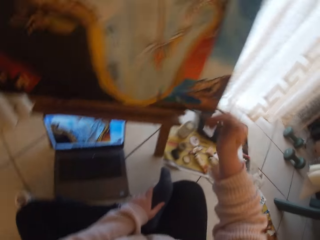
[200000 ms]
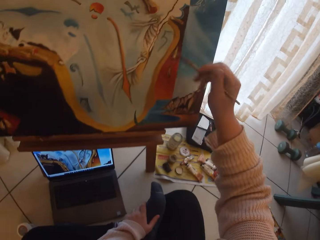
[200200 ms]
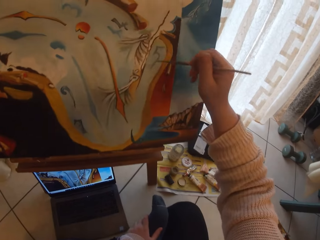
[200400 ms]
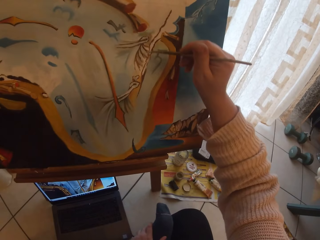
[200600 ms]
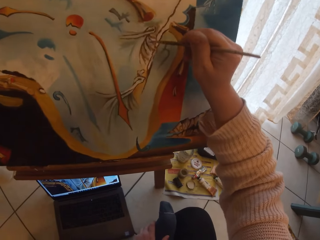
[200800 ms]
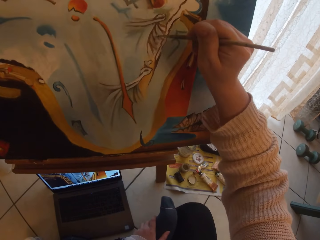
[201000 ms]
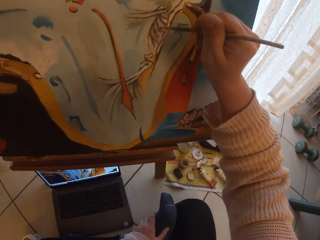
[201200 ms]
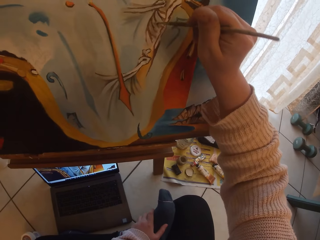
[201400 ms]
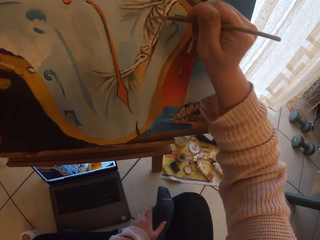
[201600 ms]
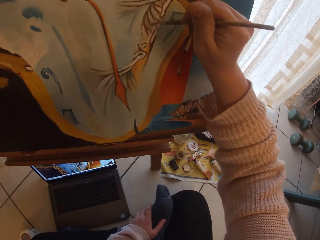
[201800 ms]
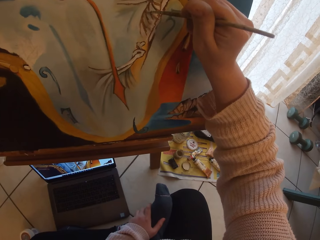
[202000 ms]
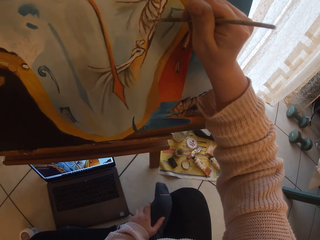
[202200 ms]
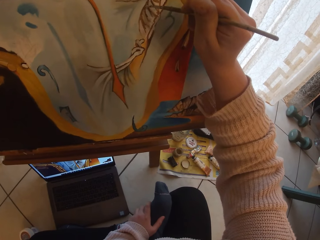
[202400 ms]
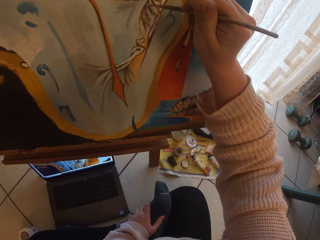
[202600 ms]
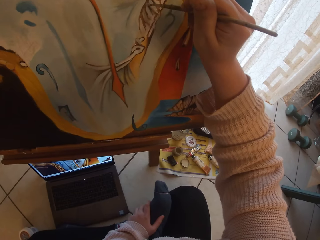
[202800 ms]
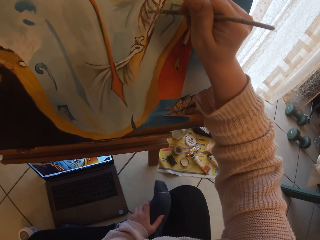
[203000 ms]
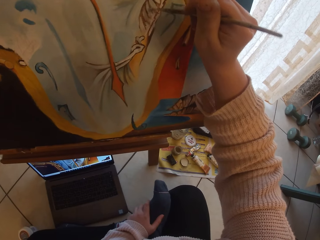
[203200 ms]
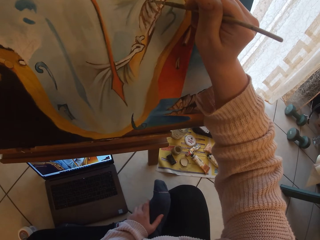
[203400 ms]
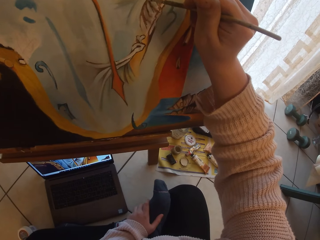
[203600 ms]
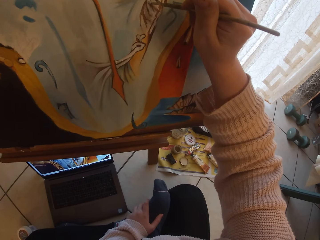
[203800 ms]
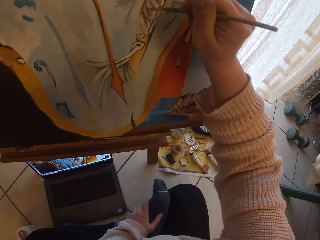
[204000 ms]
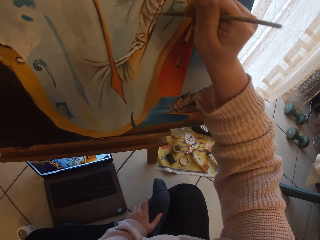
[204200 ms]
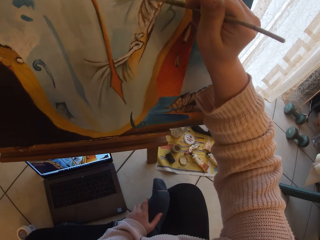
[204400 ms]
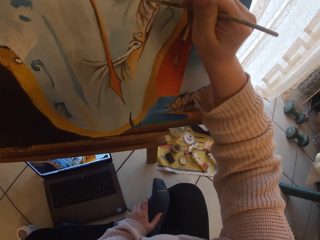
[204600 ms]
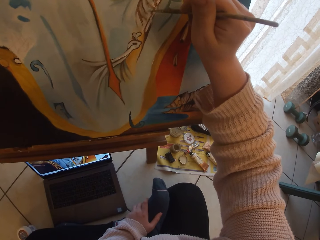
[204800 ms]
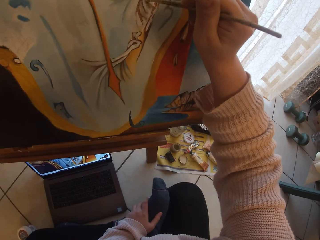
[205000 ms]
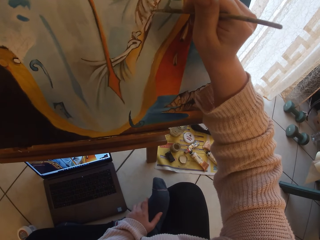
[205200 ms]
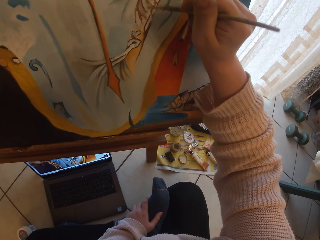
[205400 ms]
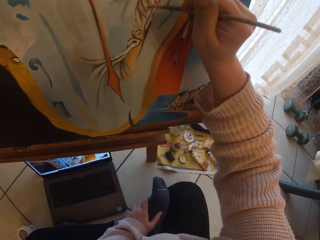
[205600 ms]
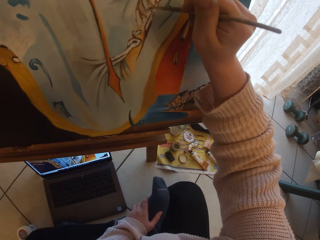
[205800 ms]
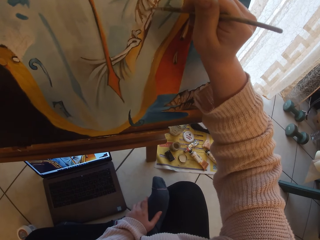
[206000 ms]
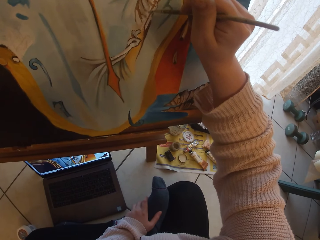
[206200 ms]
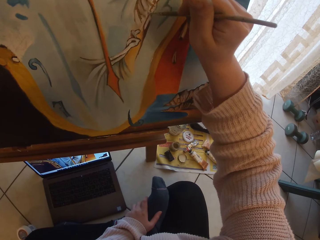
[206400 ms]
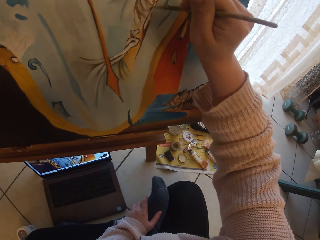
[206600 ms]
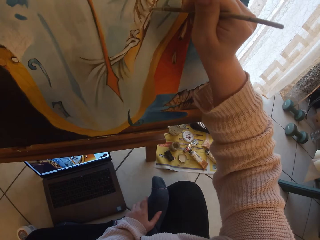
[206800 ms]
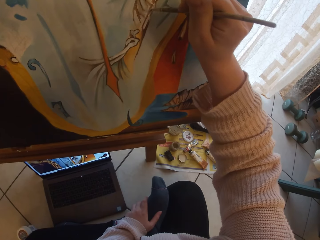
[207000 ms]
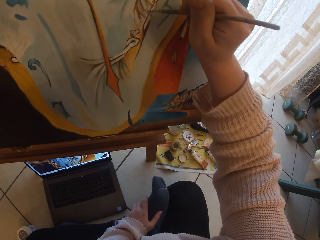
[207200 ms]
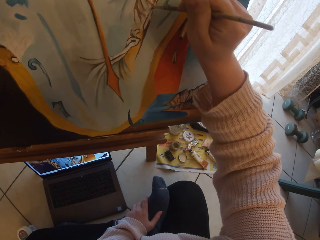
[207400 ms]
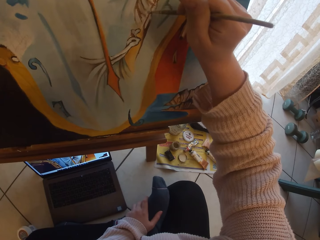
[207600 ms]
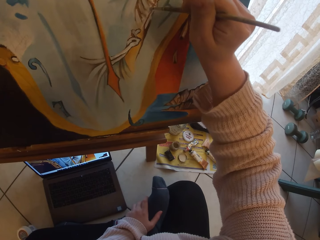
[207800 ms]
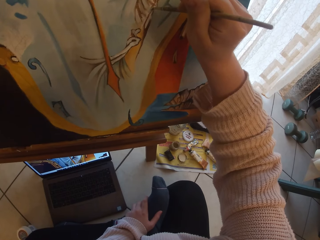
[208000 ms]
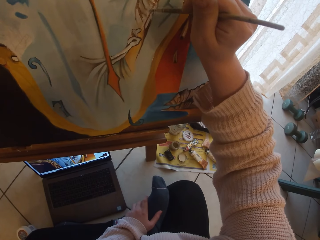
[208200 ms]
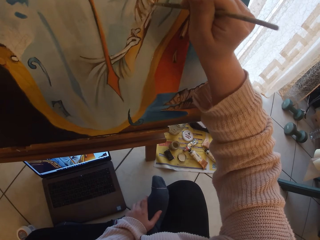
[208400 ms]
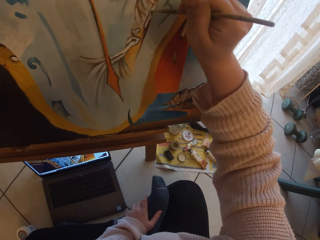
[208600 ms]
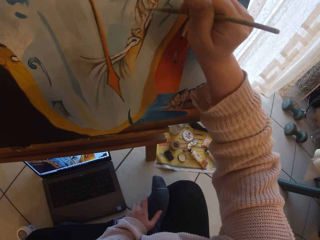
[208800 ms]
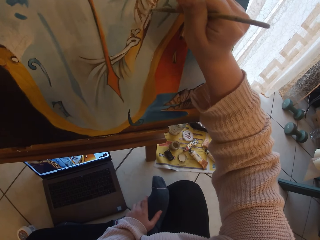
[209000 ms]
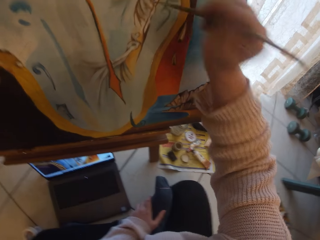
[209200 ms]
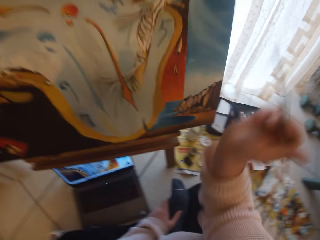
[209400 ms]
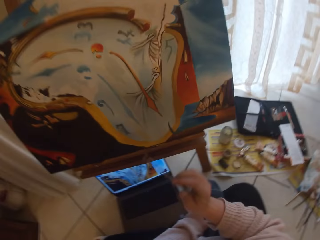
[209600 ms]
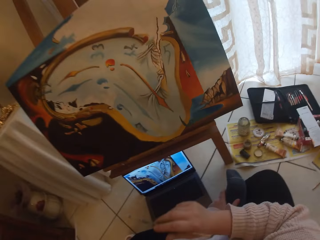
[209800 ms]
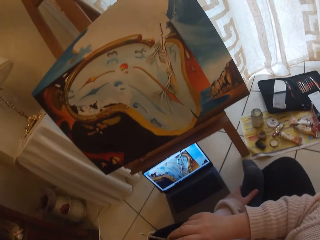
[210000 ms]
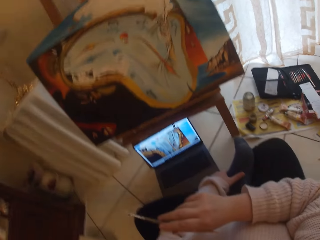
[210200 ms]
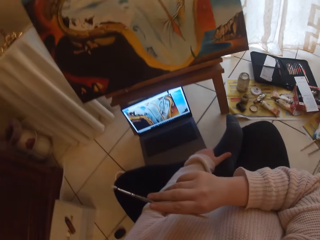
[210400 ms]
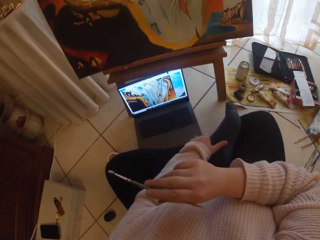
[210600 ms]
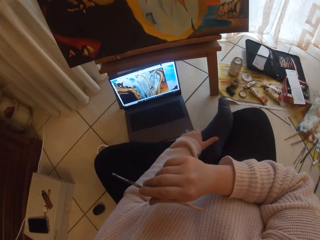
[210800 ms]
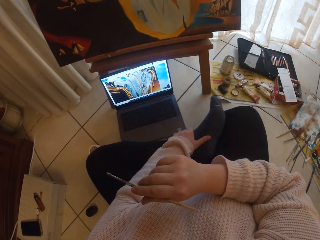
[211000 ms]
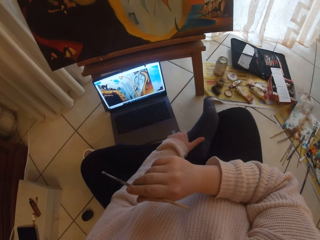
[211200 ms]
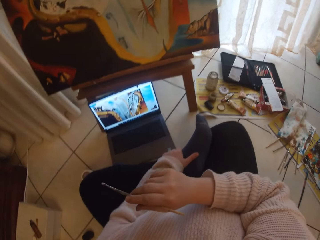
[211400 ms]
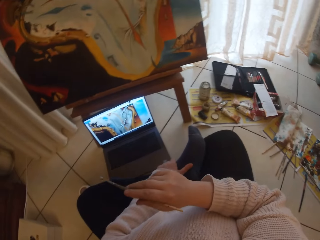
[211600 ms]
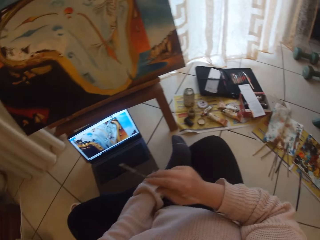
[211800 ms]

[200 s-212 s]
The camera wearer paints the paint canvas with the paint brush or liner brush. They stop painting the paint canvas. They lean back in the workshop.

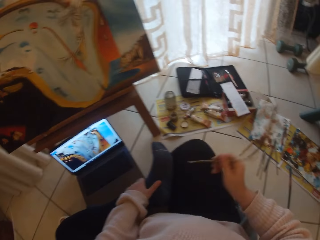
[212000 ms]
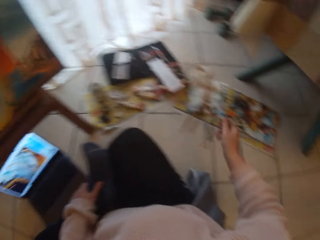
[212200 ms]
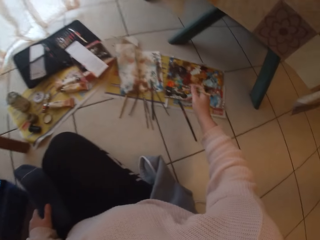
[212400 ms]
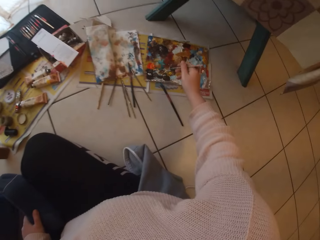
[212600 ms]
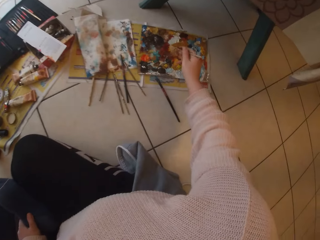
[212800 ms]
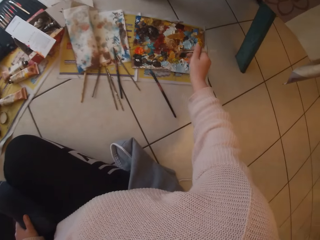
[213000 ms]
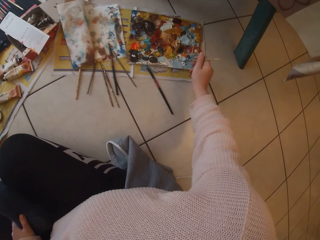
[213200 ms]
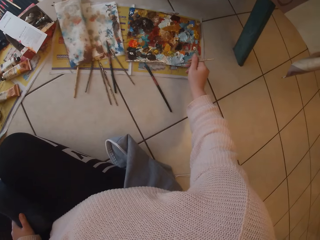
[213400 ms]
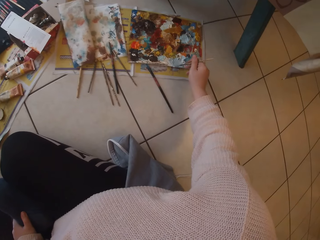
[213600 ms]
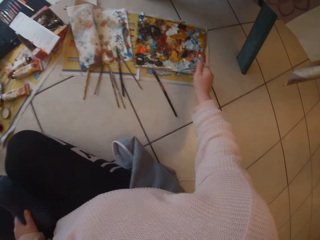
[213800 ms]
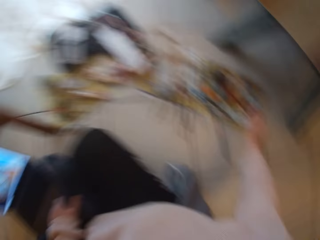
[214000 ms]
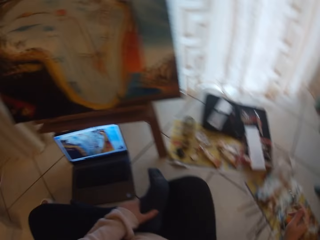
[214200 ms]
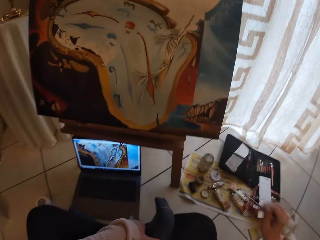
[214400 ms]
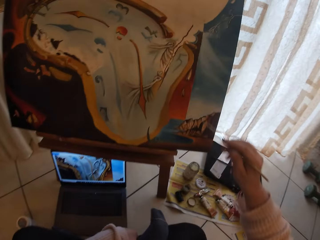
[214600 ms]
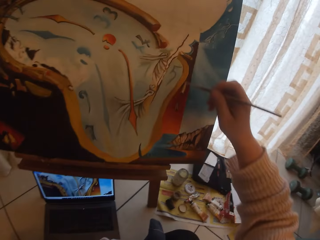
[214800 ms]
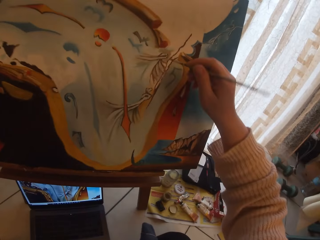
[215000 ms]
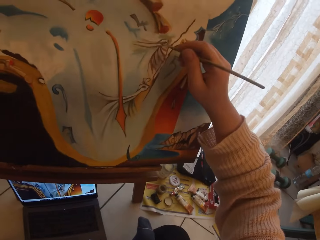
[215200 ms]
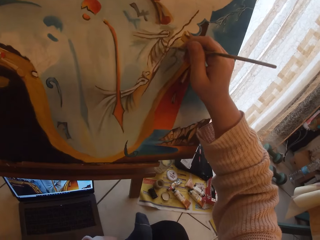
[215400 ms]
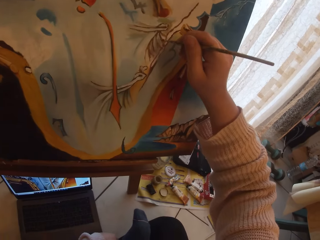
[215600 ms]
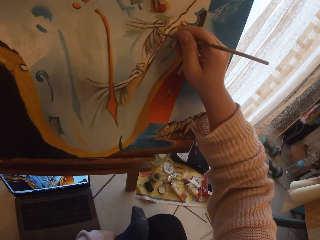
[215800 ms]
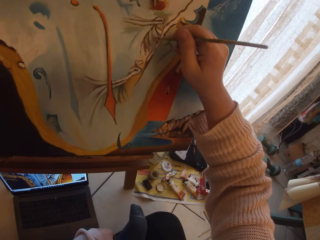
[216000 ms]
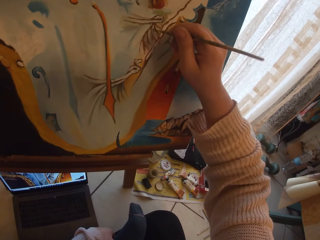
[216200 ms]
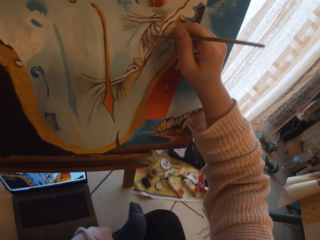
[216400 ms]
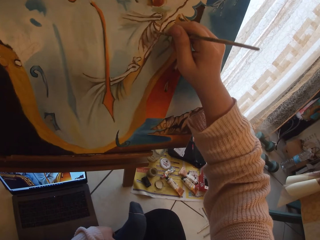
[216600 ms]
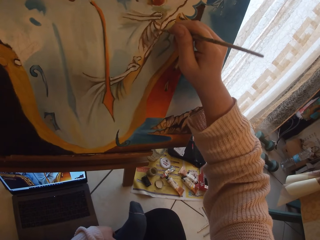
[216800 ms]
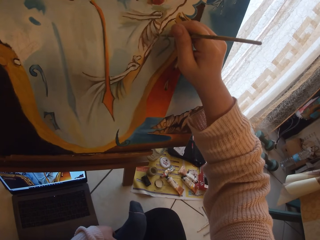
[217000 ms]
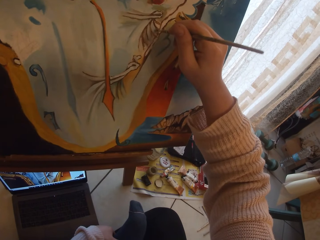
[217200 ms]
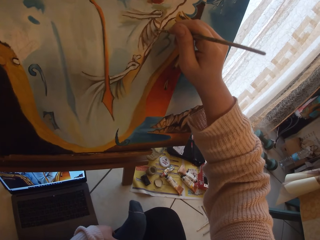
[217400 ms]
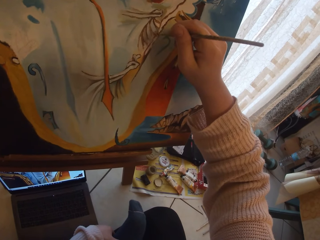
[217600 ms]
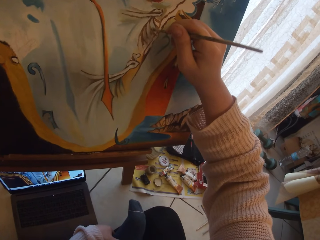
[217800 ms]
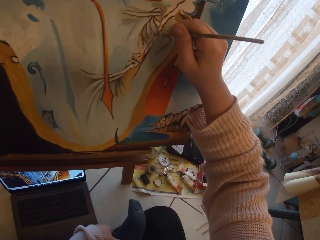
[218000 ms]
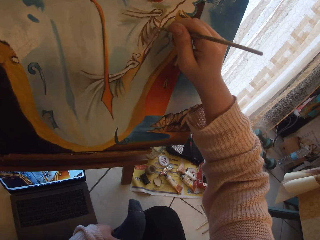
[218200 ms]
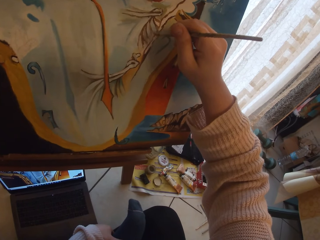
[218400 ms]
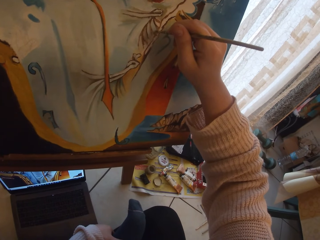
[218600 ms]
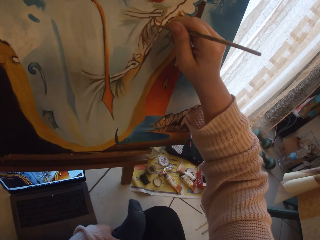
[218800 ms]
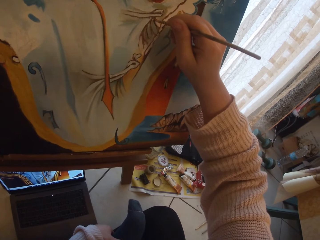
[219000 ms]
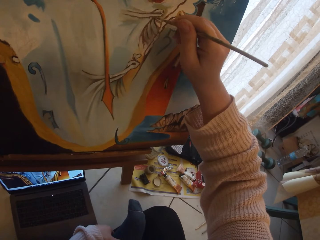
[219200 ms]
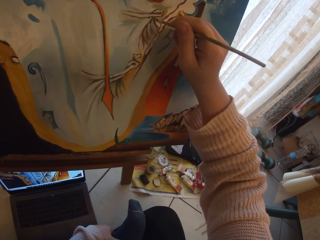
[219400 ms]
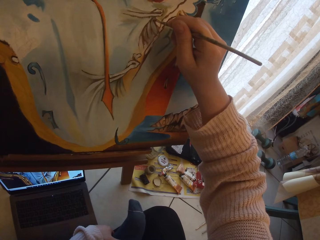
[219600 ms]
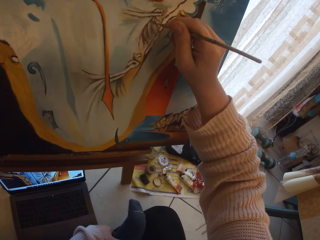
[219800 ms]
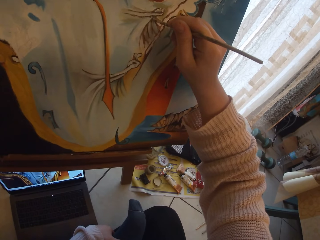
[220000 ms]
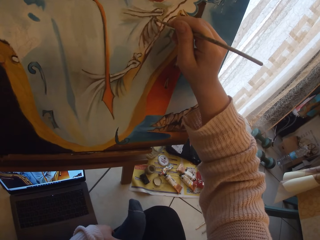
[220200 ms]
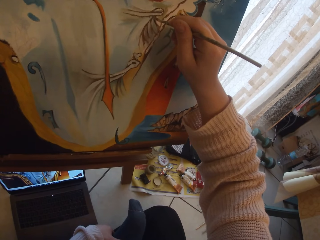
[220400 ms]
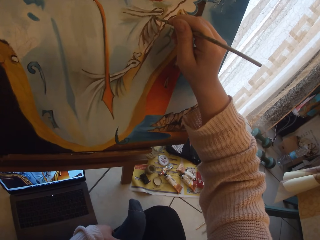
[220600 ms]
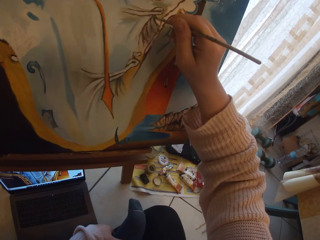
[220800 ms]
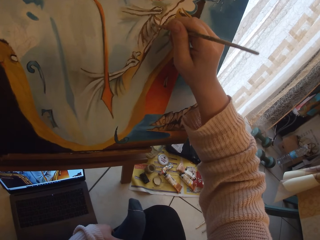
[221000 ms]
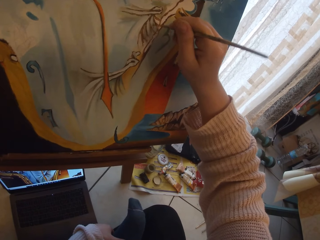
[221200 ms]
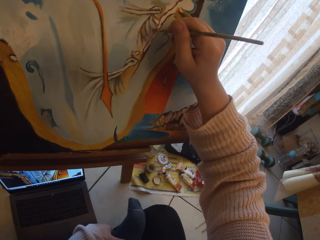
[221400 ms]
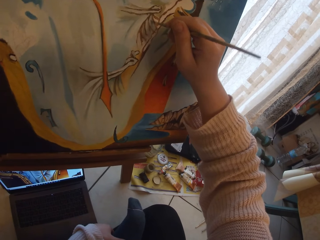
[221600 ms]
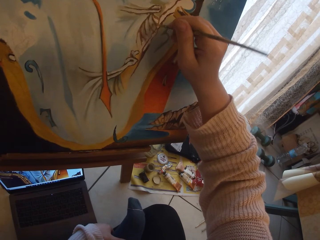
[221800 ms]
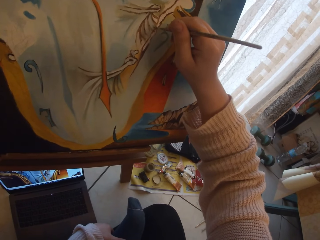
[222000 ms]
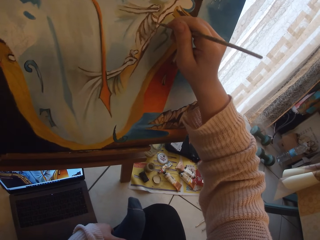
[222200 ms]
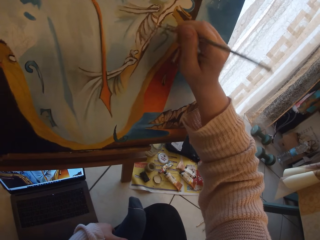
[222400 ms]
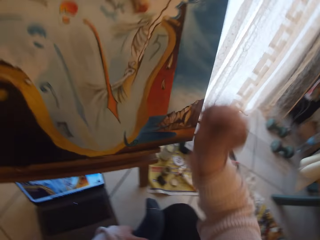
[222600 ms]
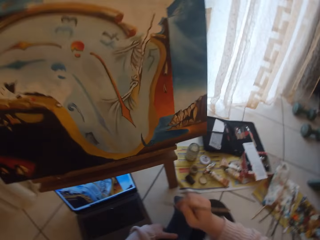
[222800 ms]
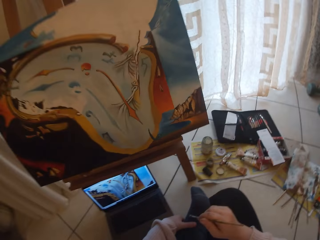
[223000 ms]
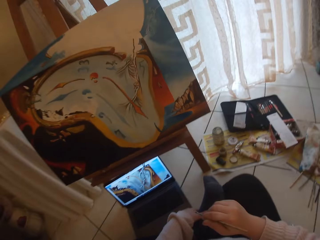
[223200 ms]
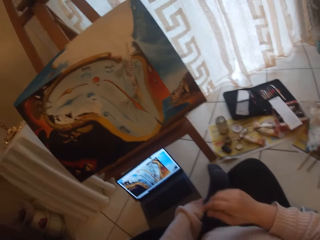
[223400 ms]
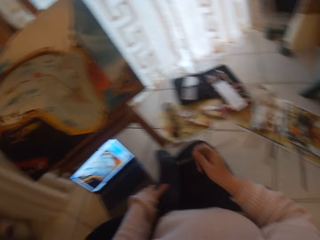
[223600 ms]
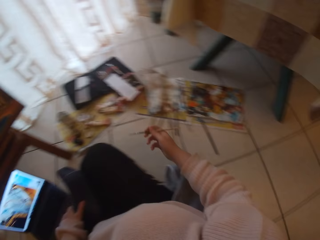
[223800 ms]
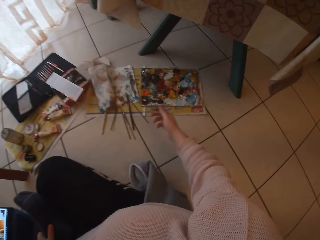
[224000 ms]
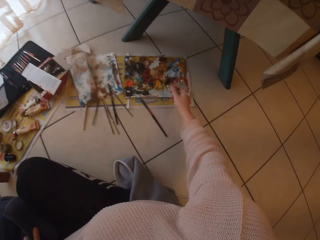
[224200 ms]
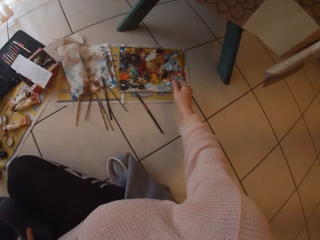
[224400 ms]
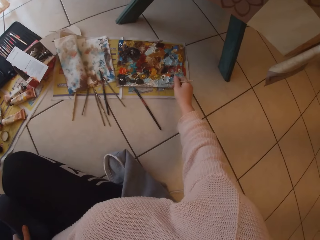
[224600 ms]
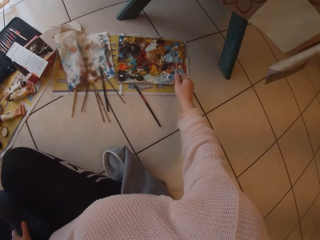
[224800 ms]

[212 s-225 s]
The camera wearer takes some paint from the paint pallet with the paint brush or liner brush. They paint the paint canvas with the paint brush. They stop painting the paint canvas. They lean back in the workshop.
